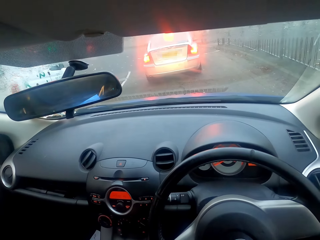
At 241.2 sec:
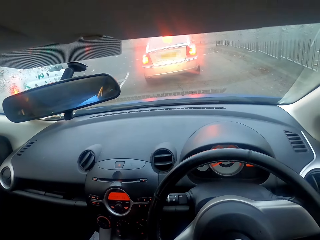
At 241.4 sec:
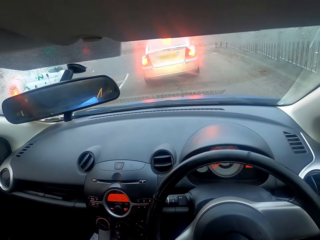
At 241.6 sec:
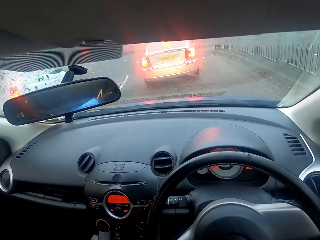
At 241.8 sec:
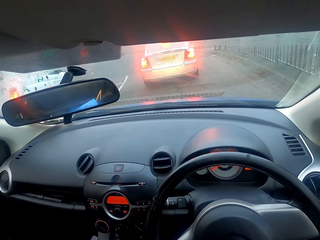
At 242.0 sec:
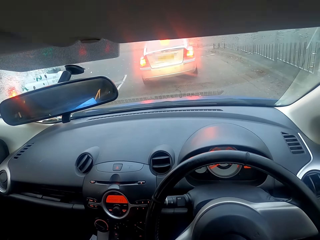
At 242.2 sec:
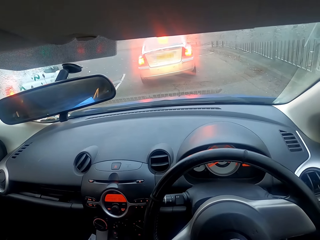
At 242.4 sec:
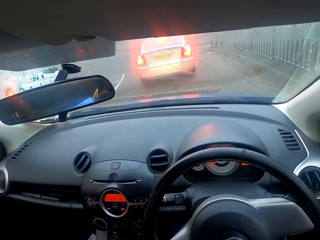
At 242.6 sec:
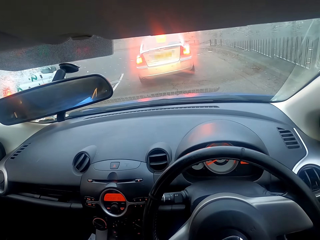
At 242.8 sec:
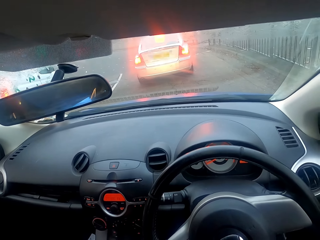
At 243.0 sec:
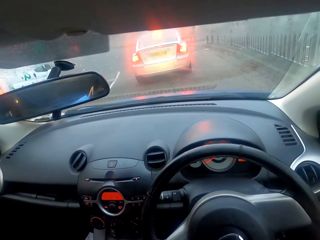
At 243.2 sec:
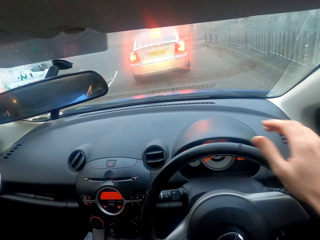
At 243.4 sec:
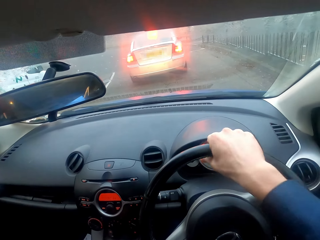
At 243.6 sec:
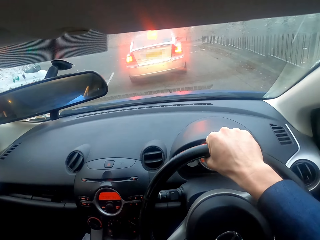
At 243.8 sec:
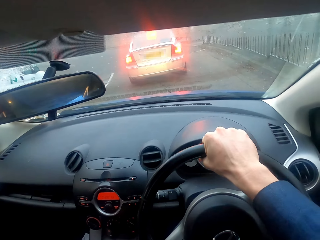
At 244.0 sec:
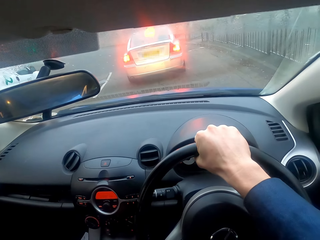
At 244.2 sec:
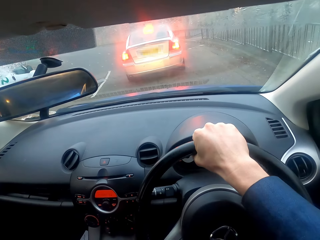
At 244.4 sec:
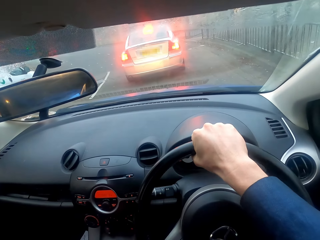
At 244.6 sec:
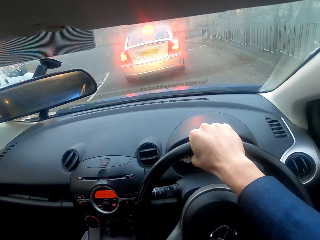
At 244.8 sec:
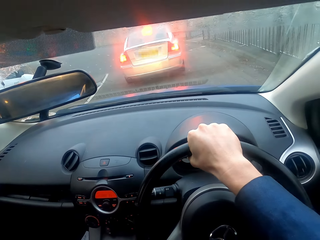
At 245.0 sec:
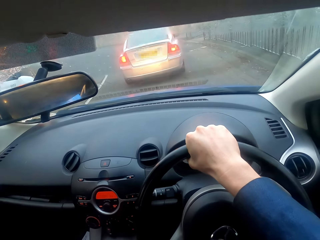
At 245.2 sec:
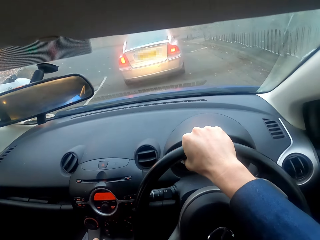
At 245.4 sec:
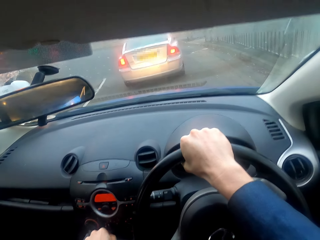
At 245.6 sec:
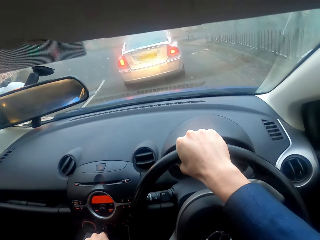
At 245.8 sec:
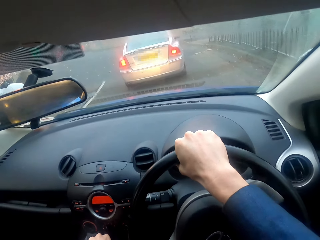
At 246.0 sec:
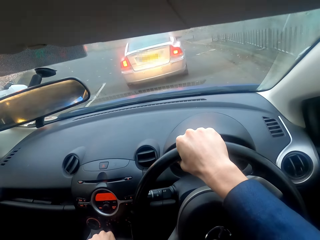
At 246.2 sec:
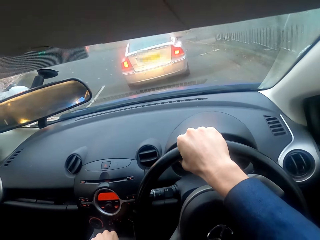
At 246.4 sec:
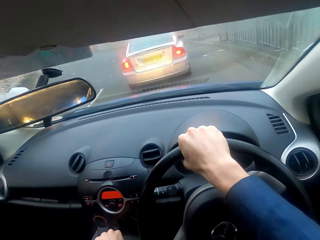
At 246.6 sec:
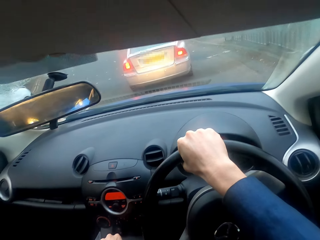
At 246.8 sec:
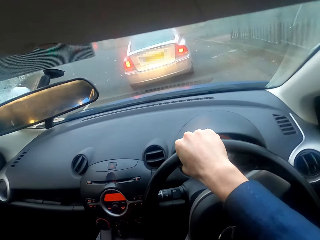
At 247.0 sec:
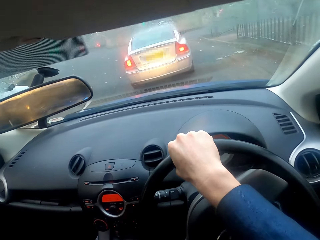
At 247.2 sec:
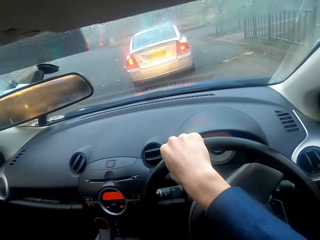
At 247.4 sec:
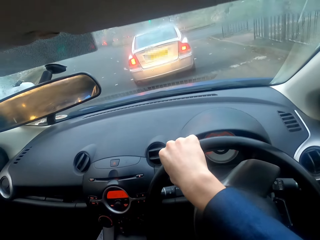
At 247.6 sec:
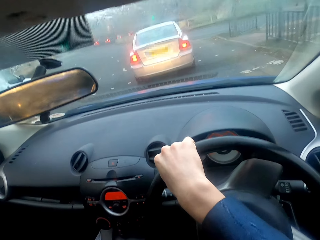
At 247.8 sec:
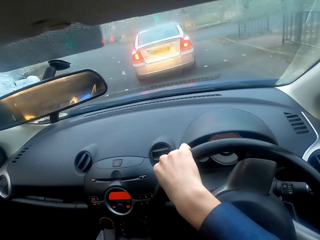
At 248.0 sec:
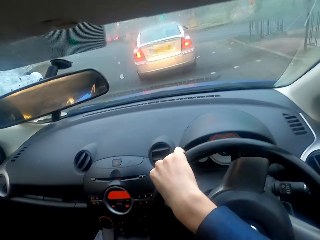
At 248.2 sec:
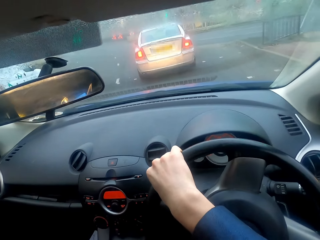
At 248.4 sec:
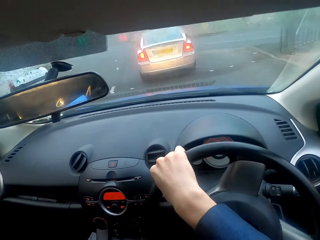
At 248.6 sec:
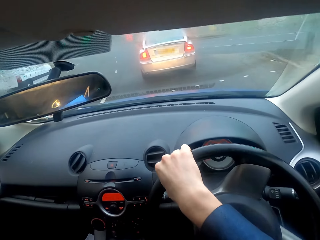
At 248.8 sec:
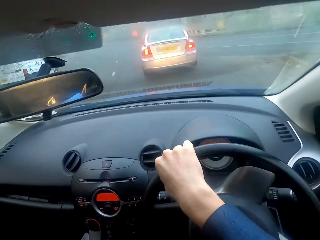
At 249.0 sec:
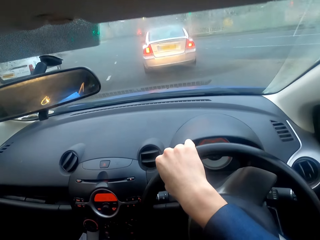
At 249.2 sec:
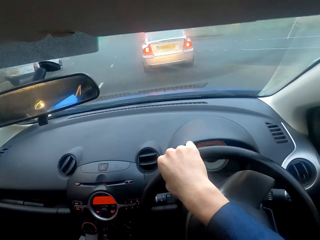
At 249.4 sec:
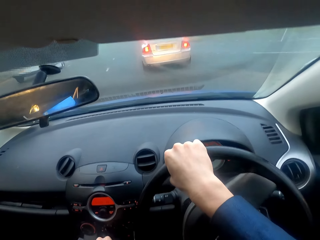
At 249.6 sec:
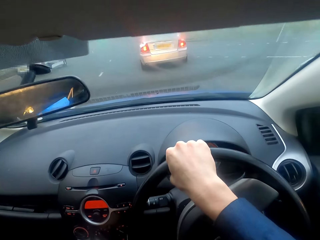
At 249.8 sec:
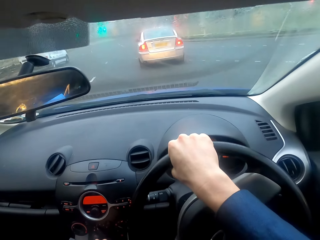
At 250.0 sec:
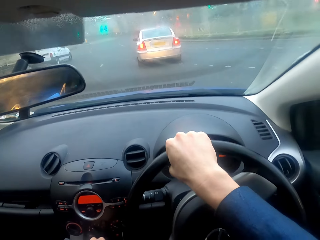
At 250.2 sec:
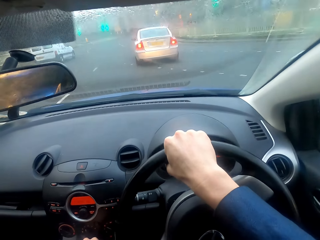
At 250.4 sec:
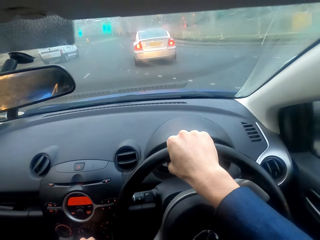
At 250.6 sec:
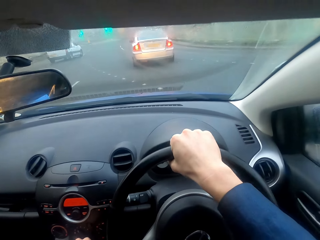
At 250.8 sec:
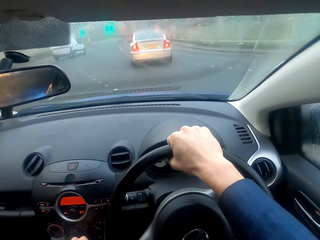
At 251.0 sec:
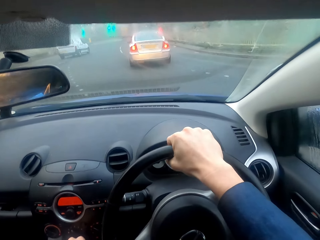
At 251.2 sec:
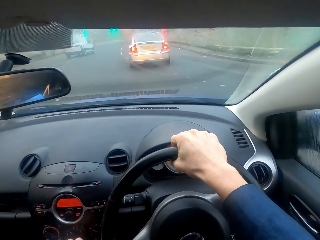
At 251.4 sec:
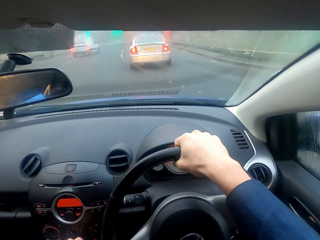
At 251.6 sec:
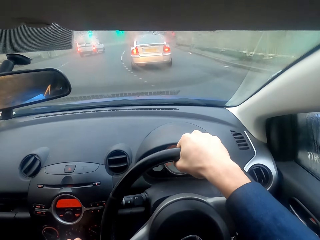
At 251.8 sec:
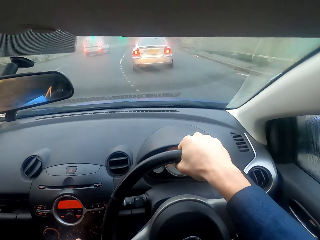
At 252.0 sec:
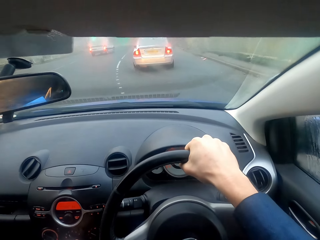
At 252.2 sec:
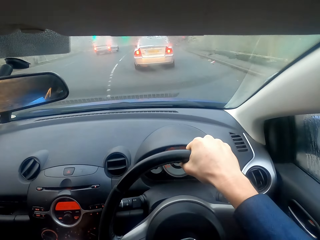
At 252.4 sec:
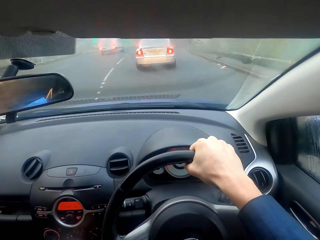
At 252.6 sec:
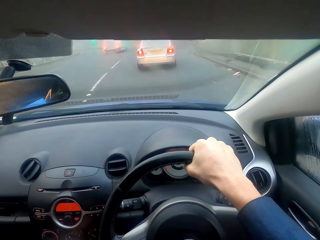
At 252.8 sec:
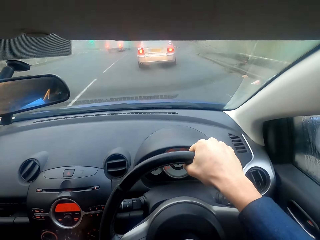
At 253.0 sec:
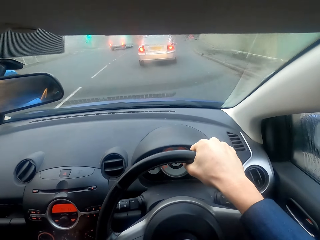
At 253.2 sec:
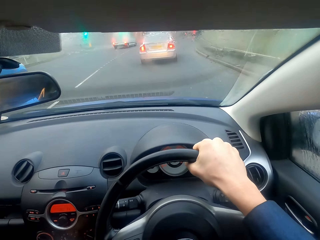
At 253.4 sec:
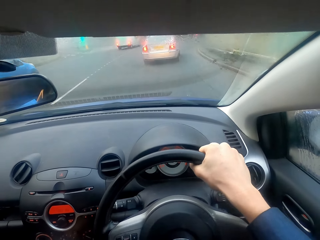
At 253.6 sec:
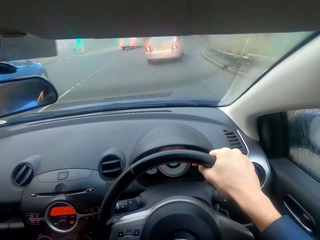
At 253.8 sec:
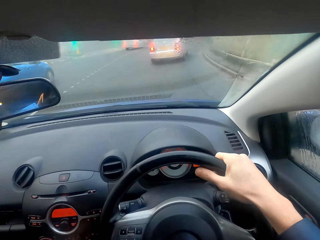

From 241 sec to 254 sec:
The camera wearer stops the car. They wait for the traffic light to turn on. They drive the car on the road.

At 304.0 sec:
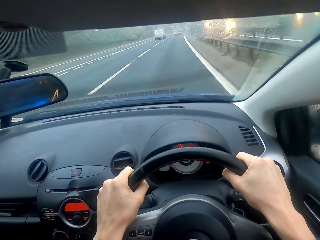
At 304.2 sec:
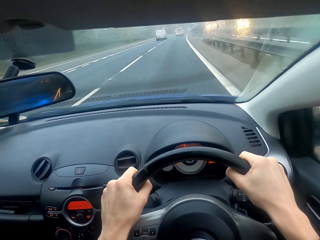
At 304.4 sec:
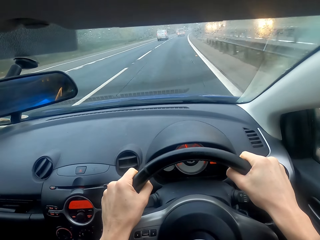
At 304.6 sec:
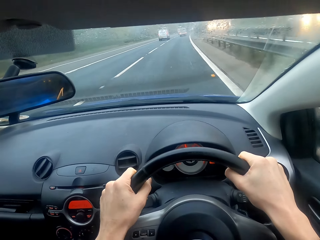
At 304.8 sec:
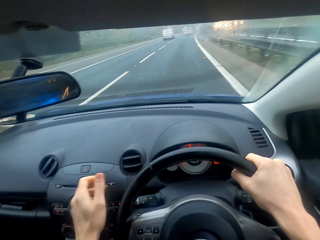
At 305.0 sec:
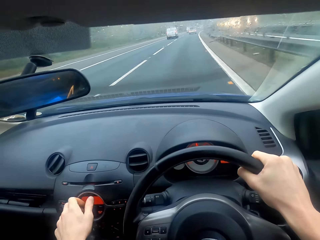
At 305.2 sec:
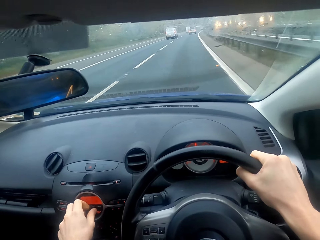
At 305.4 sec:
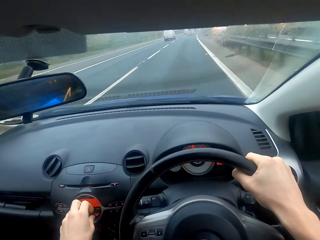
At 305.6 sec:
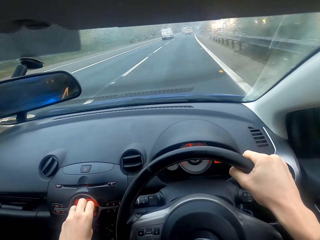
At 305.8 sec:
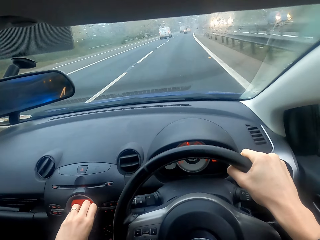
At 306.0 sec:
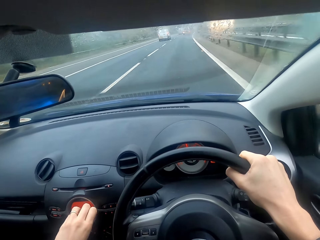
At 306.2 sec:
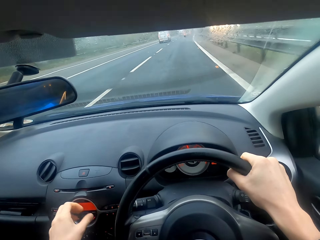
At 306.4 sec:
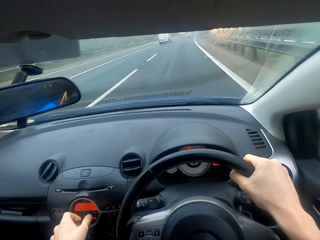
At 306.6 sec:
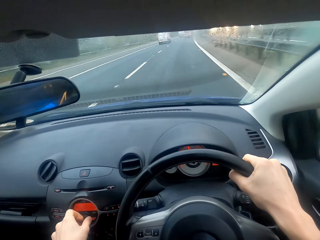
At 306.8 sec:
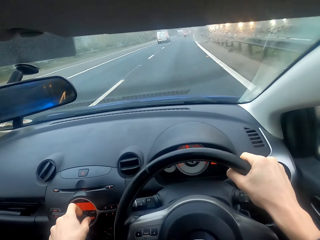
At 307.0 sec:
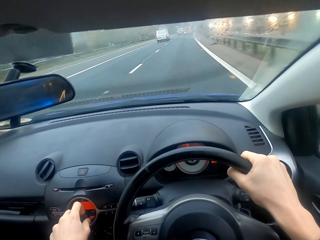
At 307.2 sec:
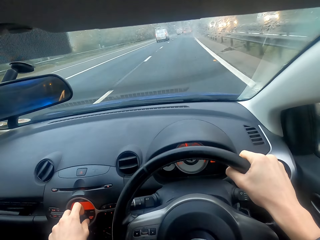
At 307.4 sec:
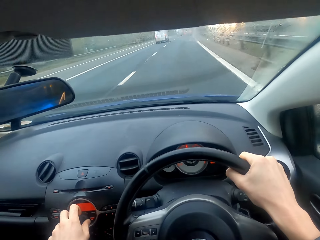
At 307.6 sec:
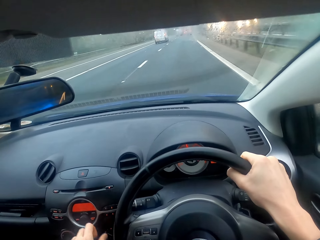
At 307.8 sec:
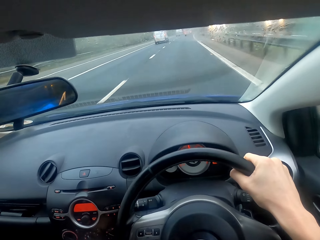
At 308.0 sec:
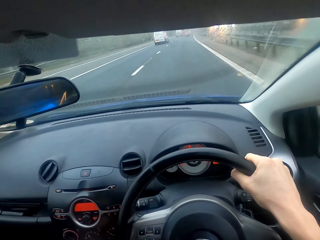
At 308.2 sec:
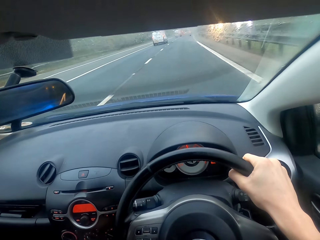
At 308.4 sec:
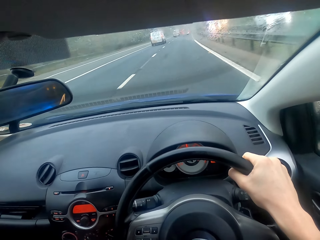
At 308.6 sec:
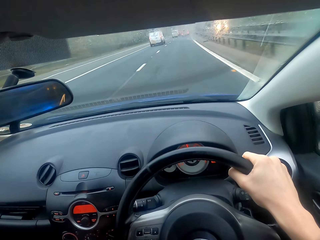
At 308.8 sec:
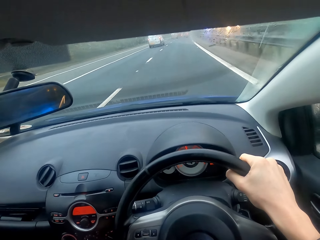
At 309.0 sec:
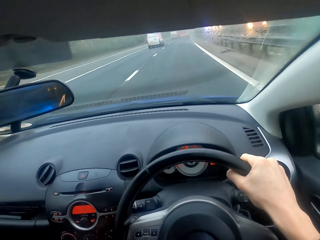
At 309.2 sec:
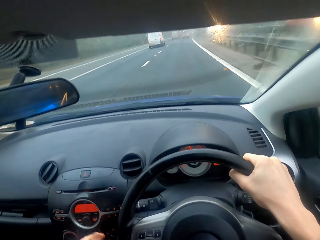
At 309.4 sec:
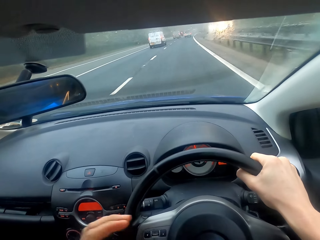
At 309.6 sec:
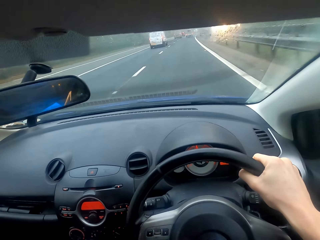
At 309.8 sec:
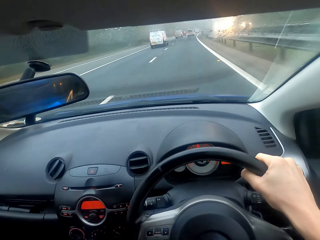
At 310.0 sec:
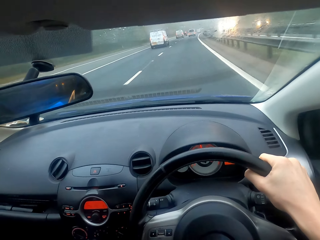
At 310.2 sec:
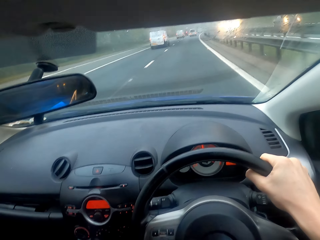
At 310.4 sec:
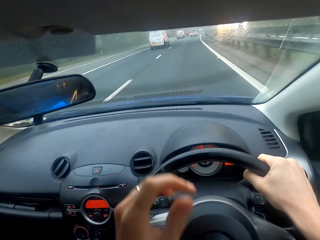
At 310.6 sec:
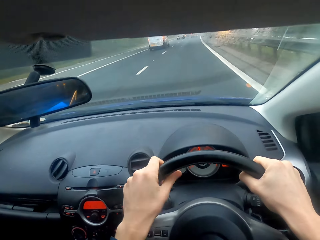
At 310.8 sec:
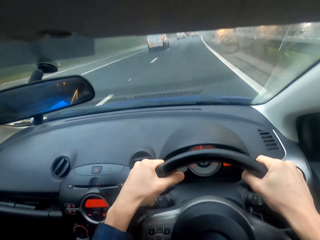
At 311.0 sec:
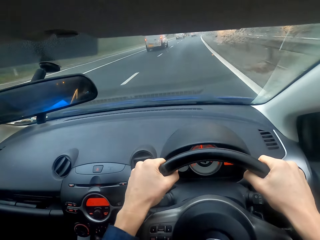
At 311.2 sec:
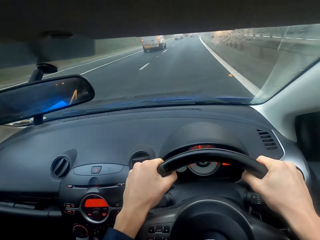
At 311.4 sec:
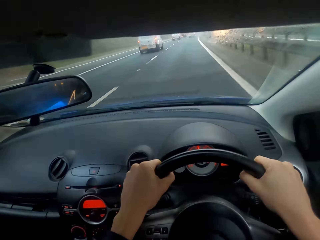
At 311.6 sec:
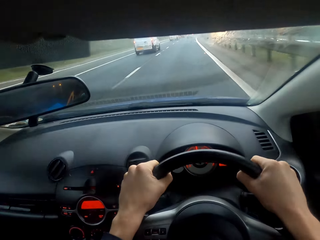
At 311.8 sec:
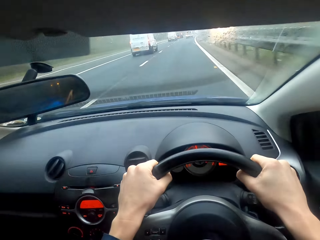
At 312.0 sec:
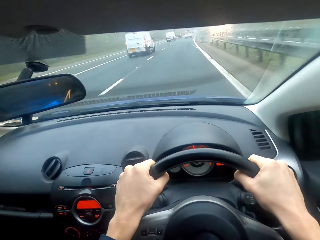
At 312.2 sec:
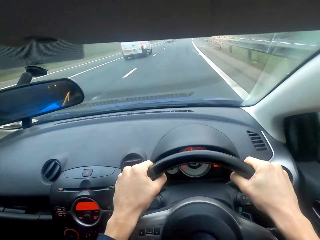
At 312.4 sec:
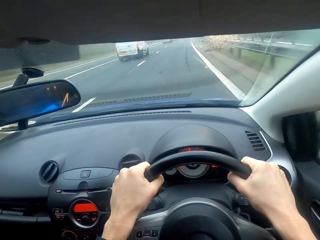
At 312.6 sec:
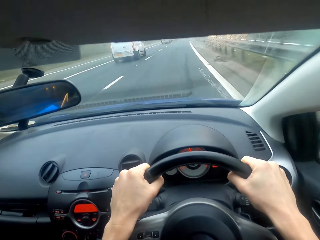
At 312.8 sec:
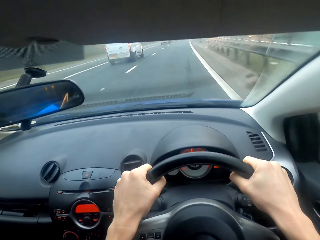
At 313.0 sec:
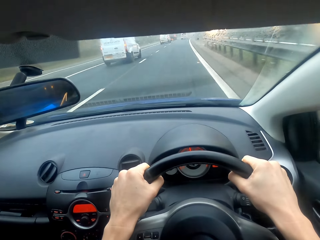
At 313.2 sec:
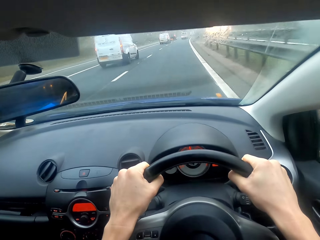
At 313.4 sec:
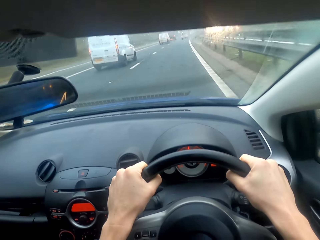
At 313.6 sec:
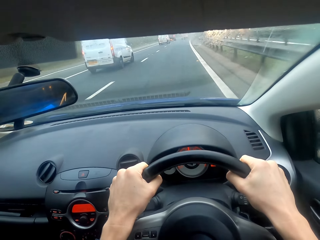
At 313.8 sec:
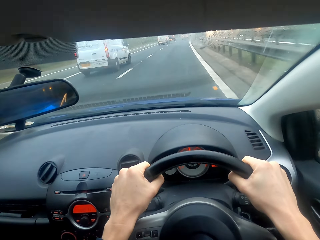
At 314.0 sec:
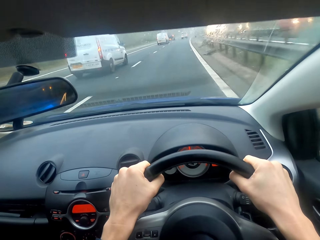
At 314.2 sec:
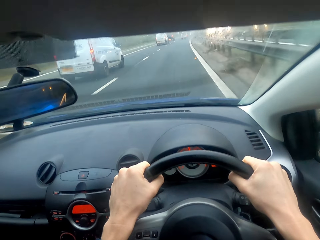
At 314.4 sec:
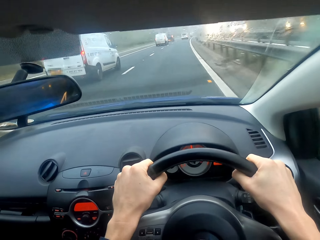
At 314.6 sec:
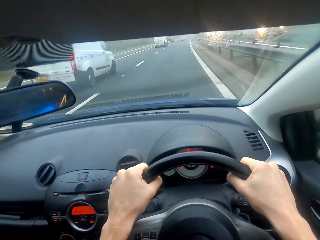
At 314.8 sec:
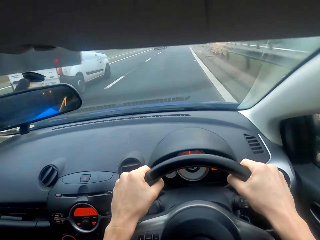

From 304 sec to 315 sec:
The camera wearer tunes the radio. They drive the car. They drive the car again.
